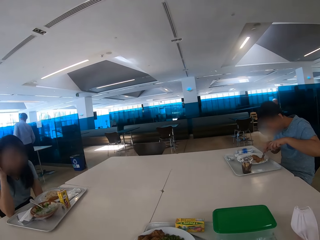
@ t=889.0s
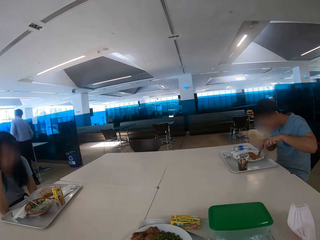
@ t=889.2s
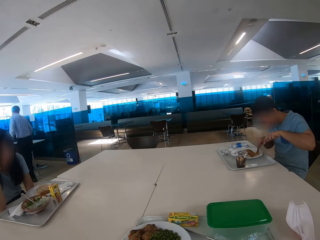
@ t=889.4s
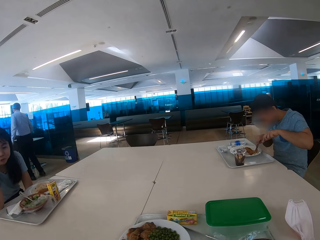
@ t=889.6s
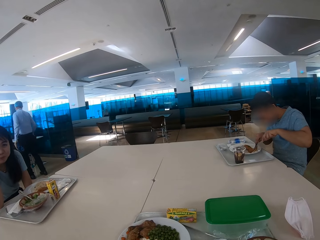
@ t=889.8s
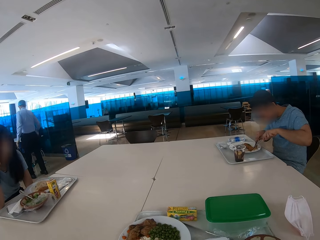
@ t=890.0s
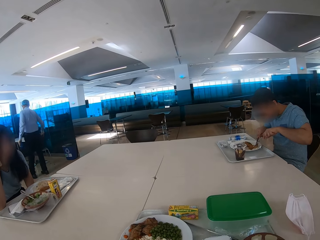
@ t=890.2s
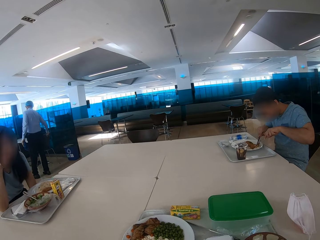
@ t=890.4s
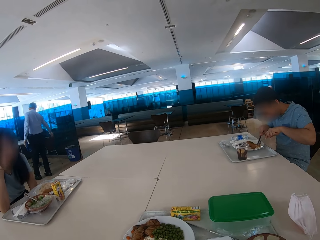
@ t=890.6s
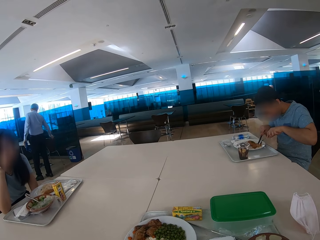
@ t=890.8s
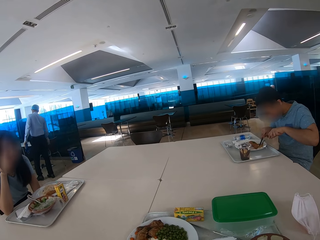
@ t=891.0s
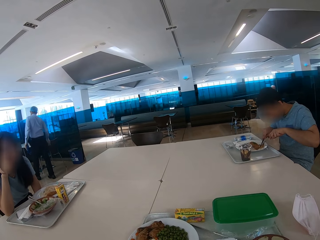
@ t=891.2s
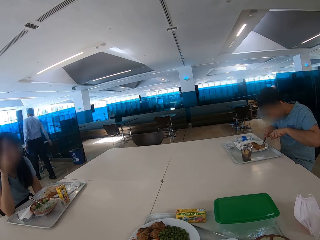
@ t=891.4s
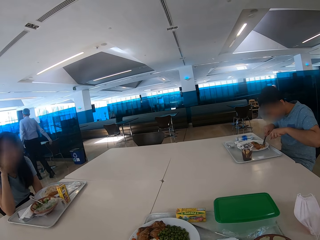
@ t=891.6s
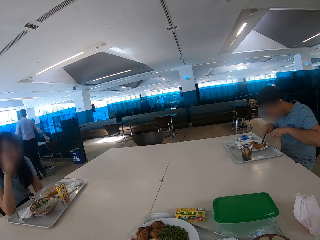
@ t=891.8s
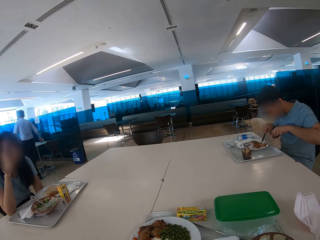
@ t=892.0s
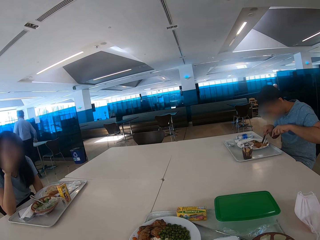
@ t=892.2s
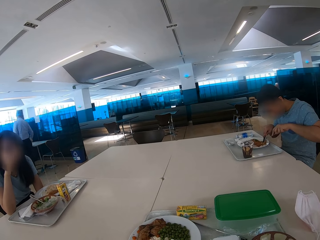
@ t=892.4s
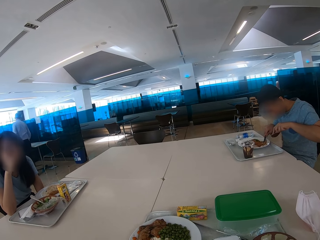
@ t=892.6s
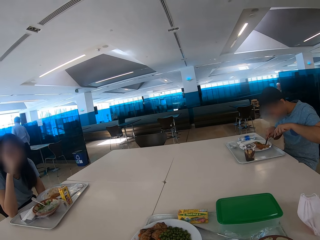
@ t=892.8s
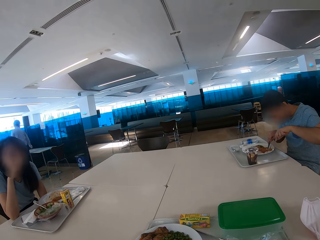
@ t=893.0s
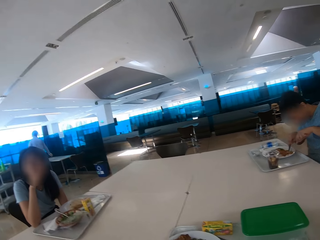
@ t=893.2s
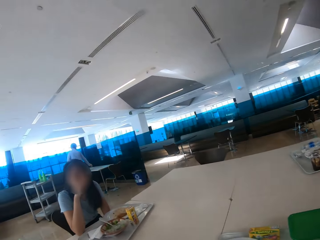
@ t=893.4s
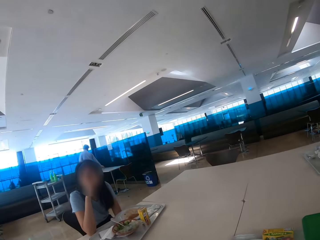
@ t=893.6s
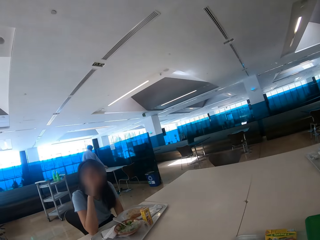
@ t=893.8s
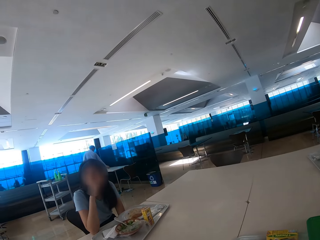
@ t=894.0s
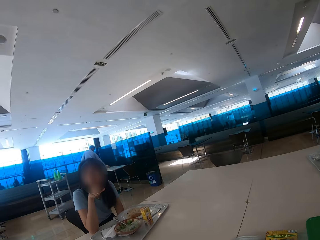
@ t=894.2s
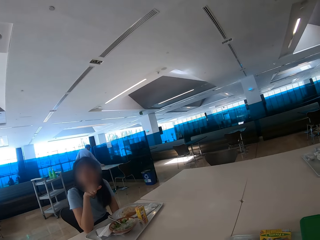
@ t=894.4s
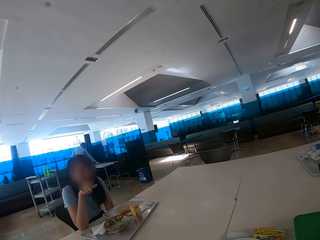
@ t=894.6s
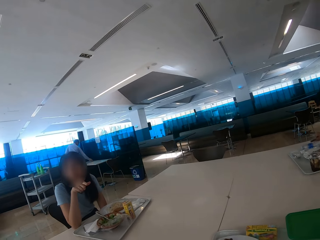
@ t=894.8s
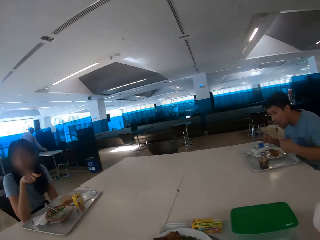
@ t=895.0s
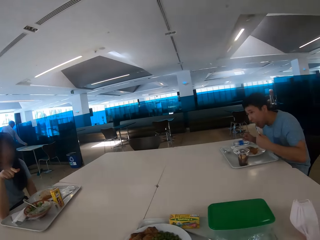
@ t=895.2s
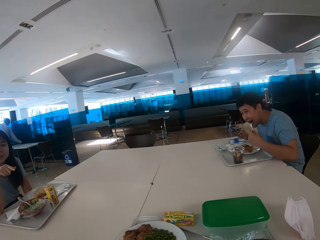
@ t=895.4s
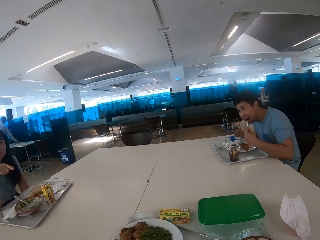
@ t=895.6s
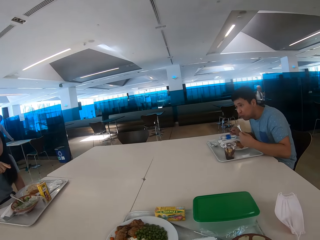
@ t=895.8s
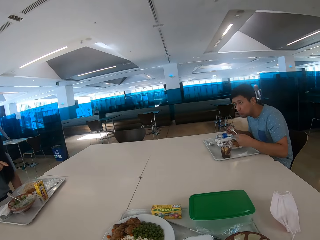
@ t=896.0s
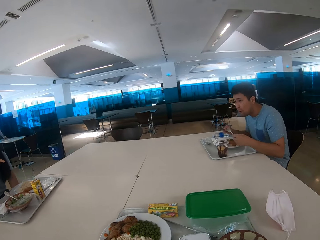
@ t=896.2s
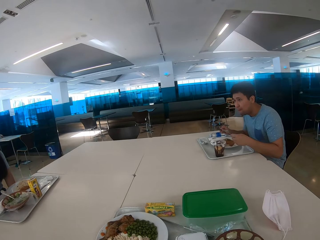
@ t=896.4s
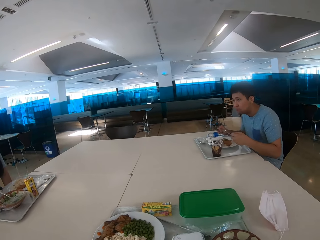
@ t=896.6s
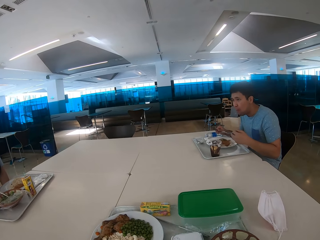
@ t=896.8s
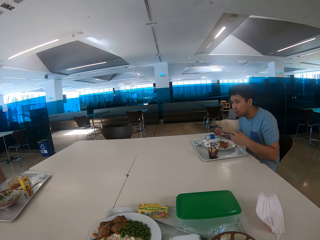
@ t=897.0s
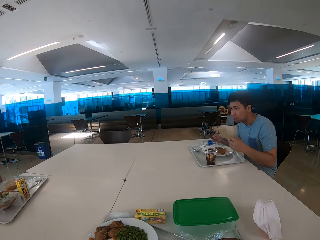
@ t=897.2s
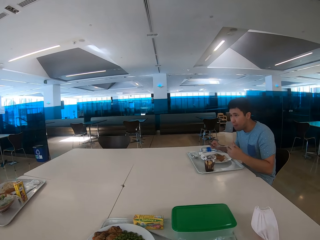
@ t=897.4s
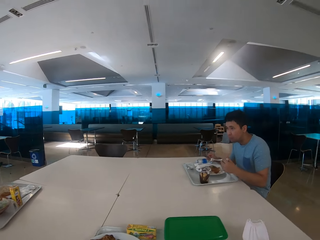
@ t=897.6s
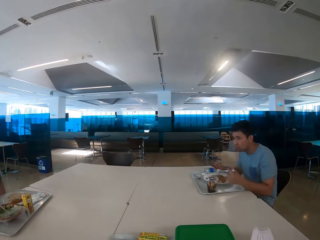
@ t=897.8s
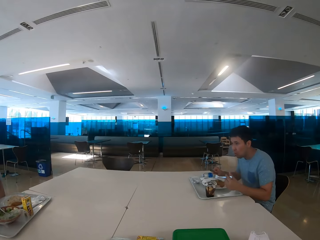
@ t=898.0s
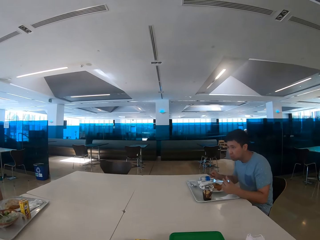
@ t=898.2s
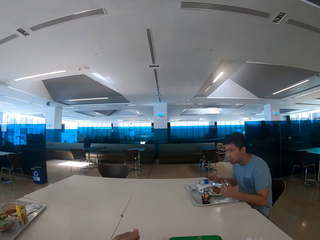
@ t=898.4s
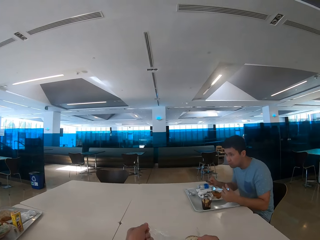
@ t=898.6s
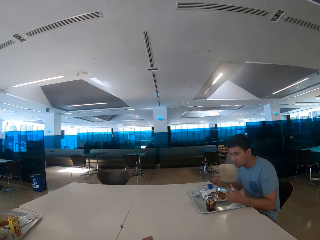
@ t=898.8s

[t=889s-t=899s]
The camera wearer looks at a woman. A person cuts something with a knife and a fork. A man eats some food. The camera wearer looks around.

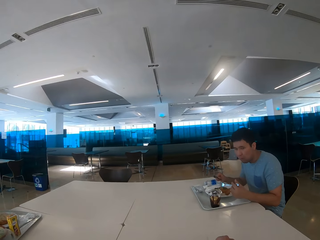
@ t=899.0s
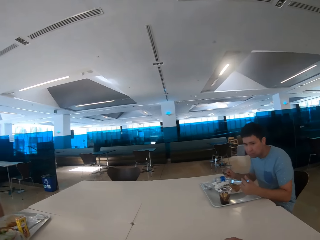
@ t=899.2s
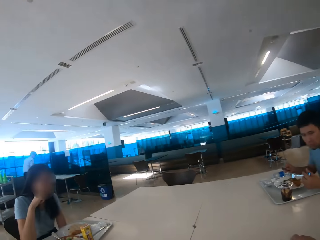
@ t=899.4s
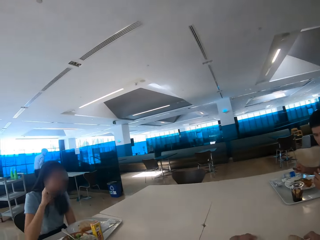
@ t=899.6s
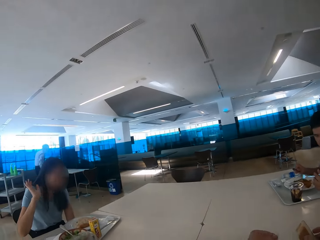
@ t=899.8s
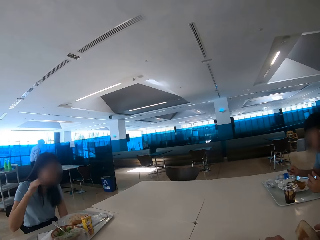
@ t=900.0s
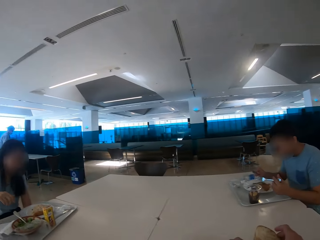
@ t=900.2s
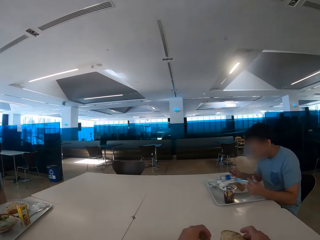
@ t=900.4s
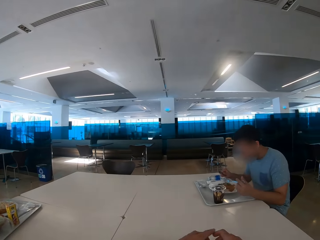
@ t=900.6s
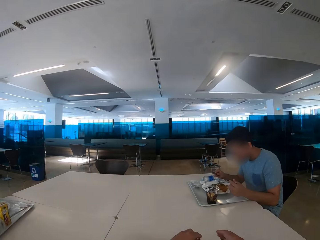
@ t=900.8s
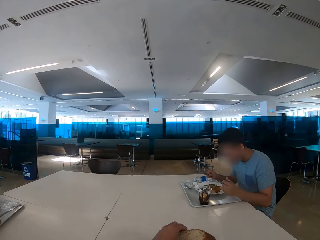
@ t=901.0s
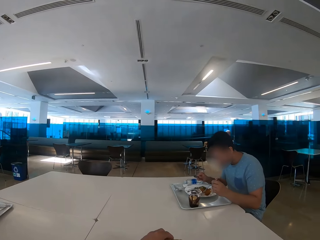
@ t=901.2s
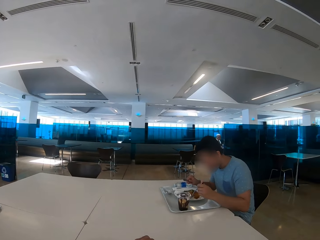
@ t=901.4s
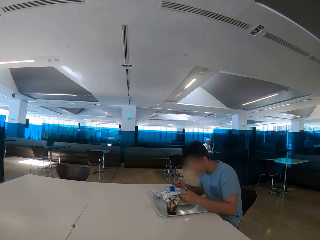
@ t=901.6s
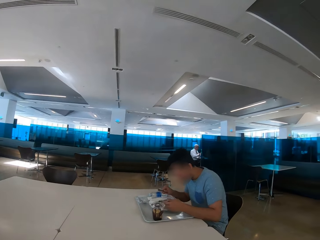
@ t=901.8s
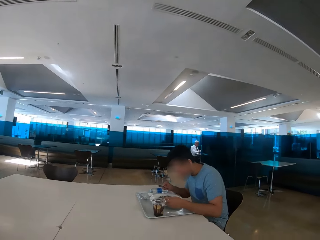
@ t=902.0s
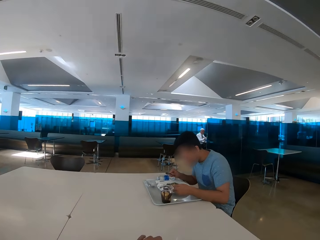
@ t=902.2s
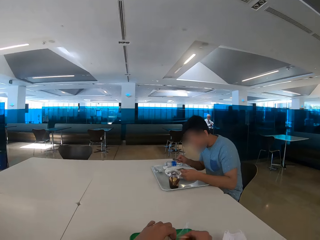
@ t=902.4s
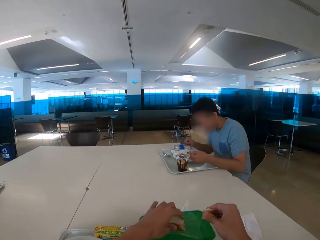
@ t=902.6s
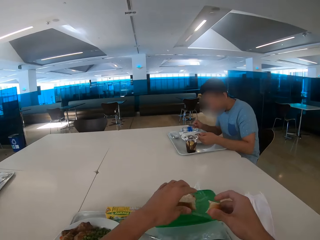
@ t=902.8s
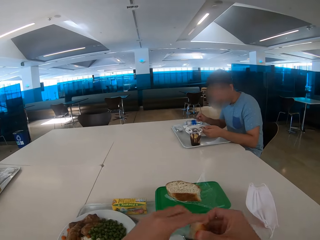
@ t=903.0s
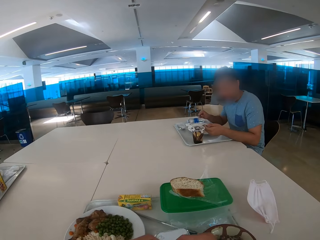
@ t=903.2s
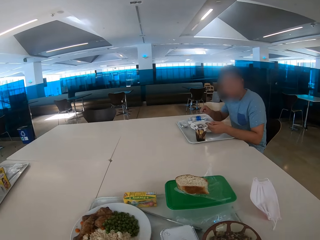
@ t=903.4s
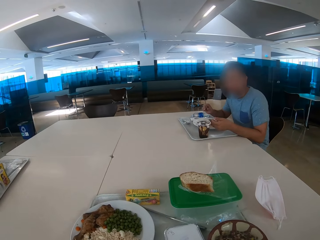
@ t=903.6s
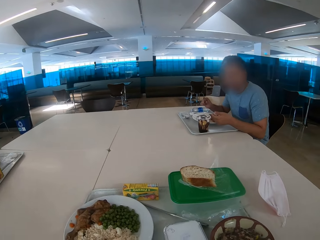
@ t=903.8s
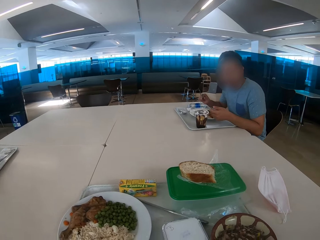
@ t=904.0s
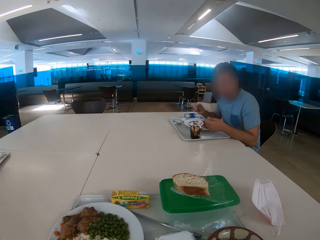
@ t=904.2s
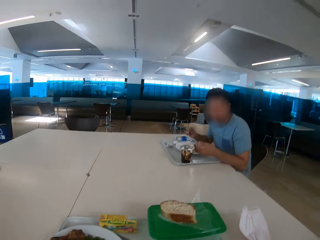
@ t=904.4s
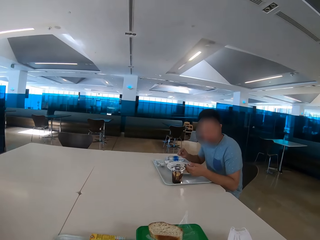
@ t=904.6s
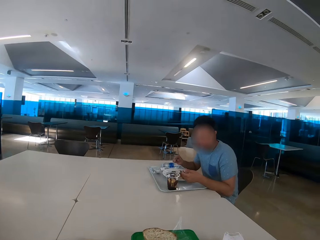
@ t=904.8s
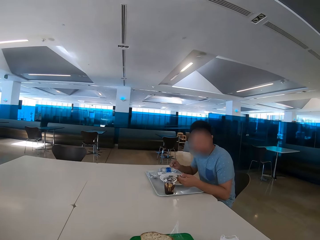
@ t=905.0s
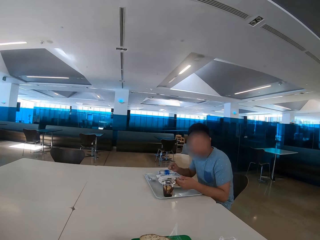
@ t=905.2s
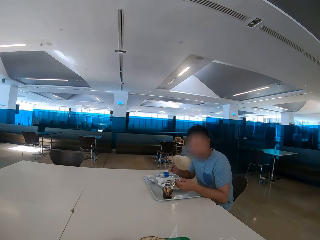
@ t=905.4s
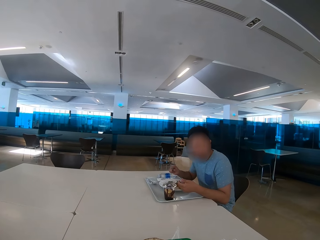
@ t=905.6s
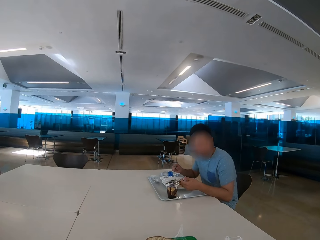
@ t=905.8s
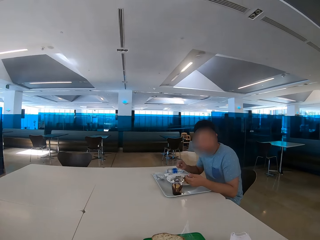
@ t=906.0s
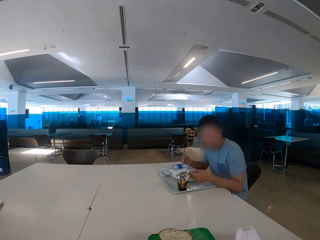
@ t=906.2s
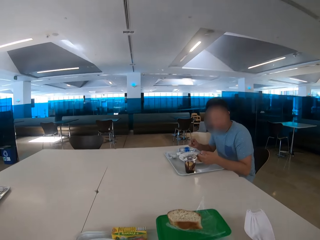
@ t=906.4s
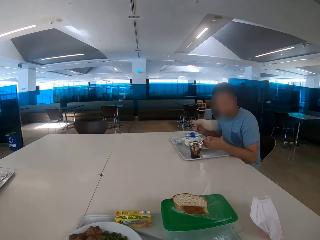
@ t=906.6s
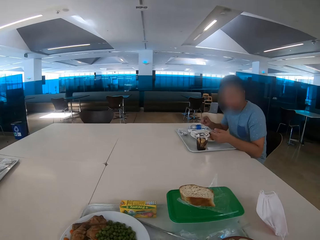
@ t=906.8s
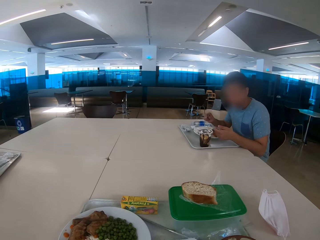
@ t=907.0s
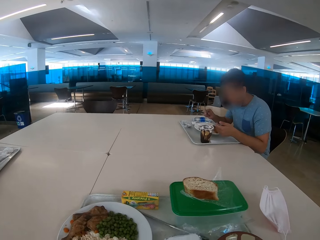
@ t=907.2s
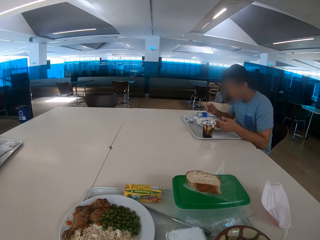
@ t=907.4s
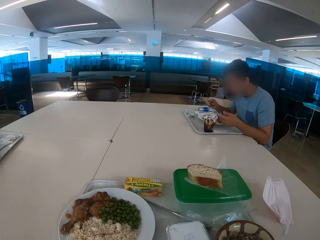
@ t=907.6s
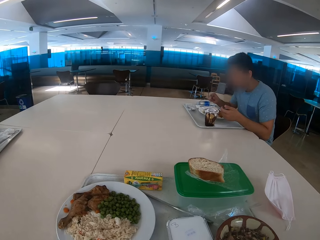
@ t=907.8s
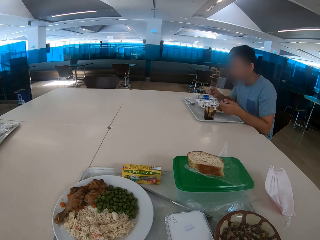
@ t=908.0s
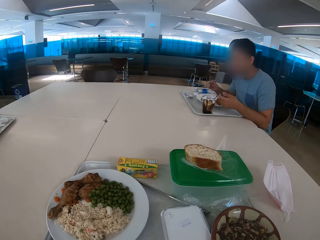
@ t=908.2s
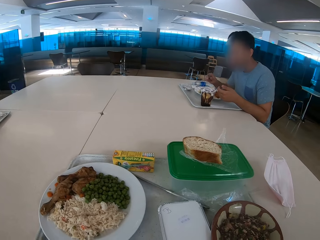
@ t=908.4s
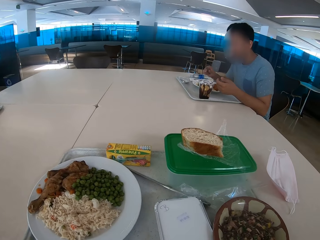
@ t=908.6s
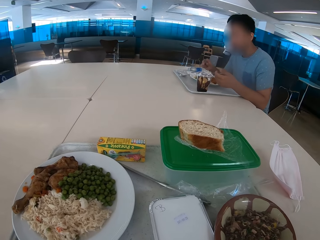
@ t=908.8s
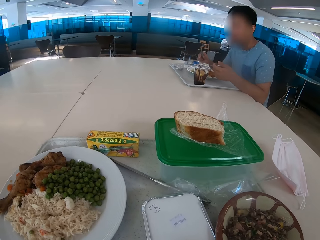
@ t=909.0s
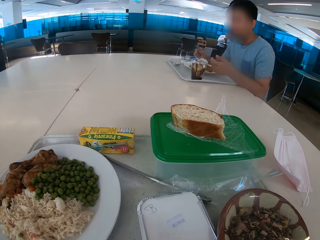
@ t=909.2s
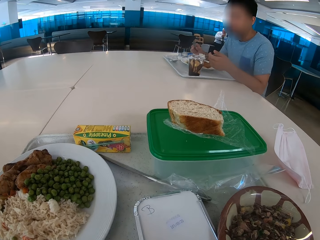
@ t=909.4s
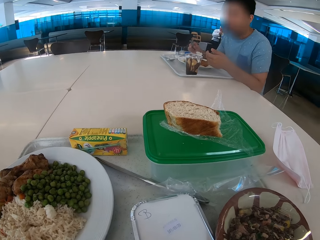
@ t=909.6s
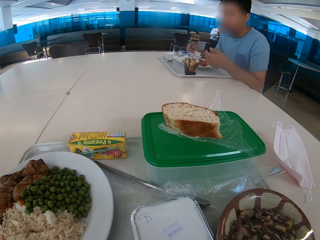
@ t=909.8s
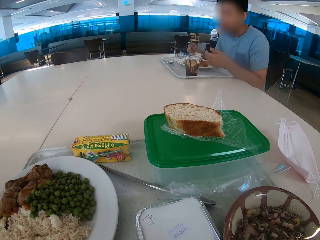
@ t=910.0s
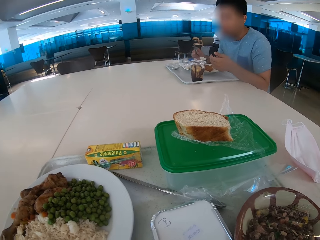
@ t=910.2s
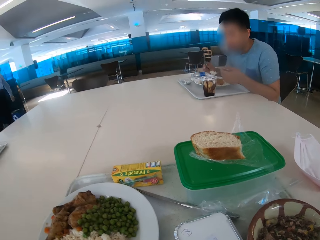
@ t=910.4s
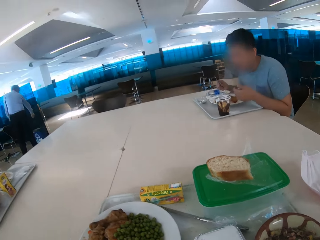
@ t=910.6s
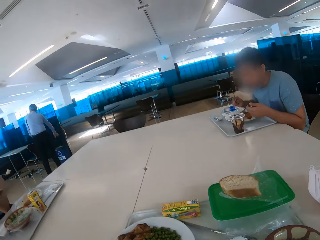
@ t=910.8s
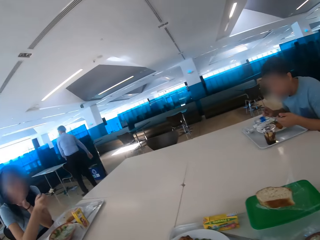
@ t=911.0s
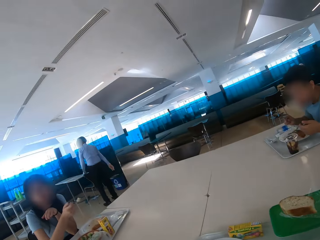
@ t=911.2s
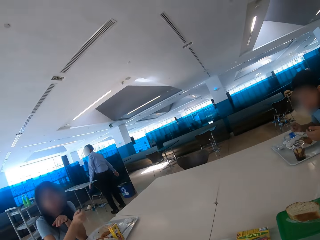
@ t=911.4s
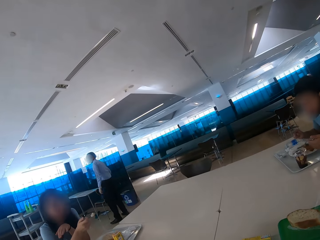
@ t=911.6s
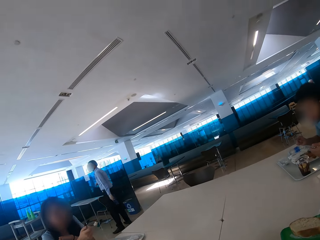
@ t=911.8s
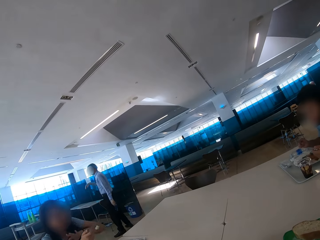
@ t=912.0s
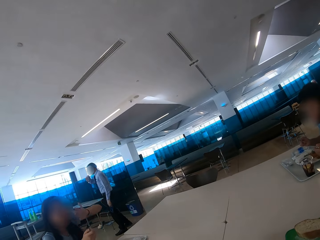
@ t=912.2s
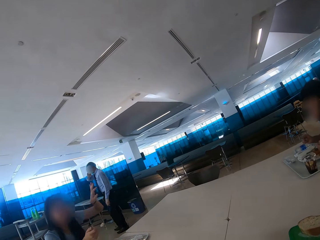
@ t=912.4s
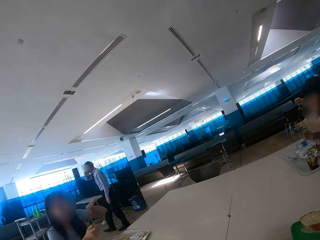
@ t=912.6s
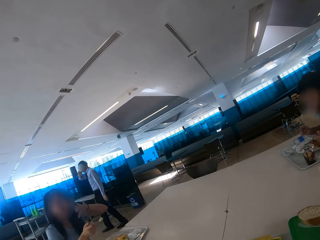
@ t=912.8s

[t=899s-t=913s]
A person waves her hand. The camera wearer eats some food. They look around the restaurant. They eat bread. They look at a man. They look at the food on the table. They look around the restaurant.
